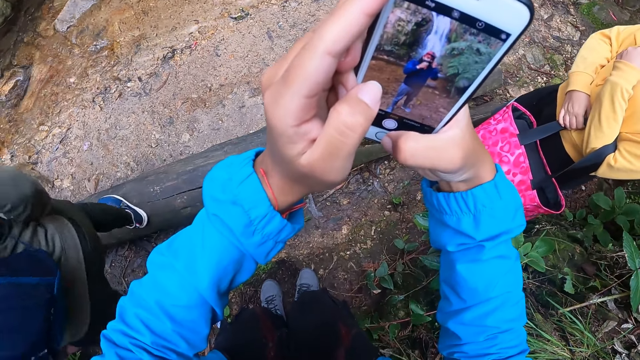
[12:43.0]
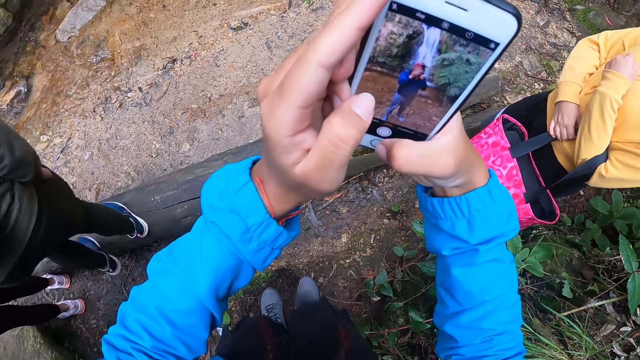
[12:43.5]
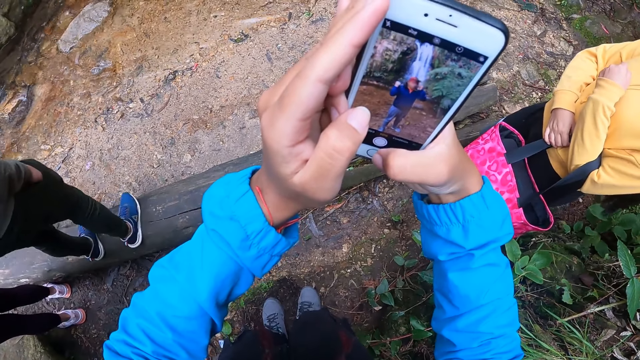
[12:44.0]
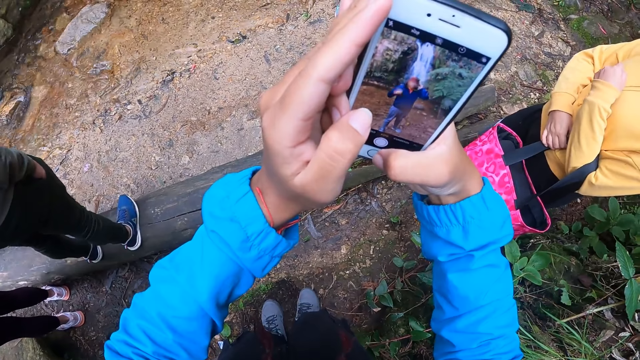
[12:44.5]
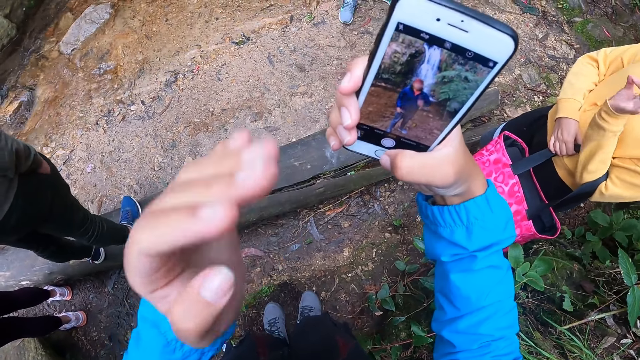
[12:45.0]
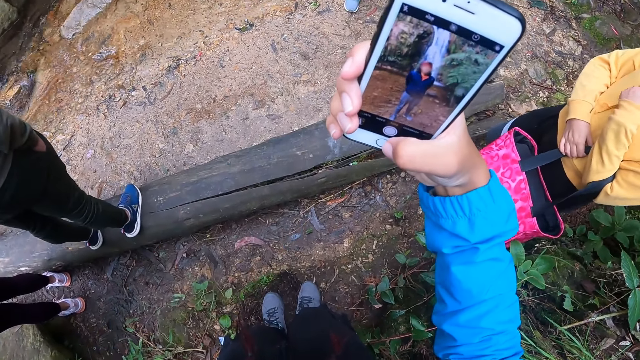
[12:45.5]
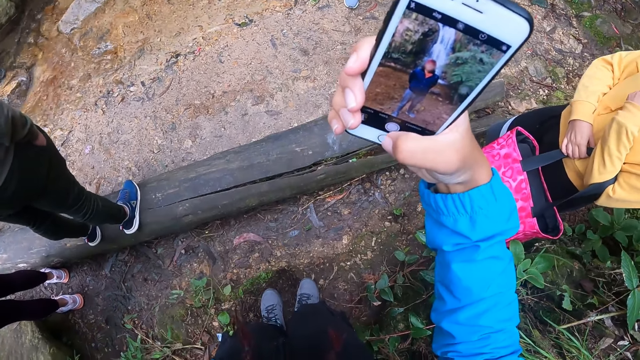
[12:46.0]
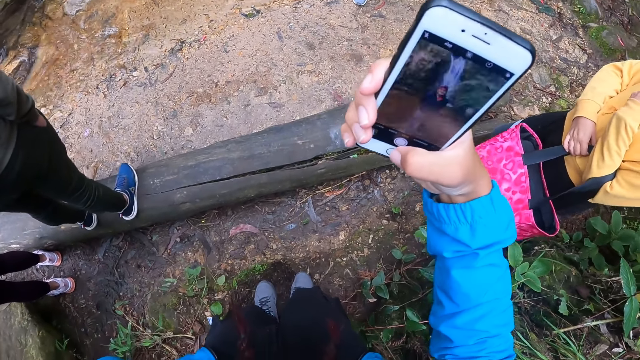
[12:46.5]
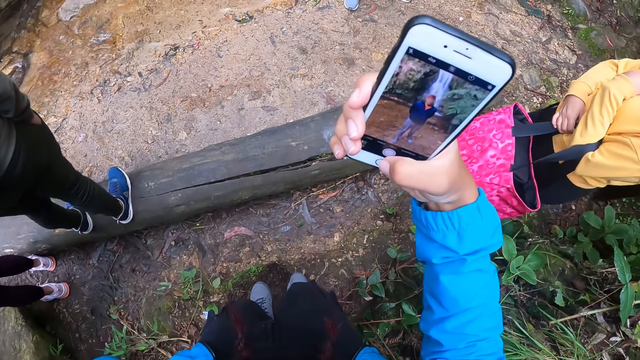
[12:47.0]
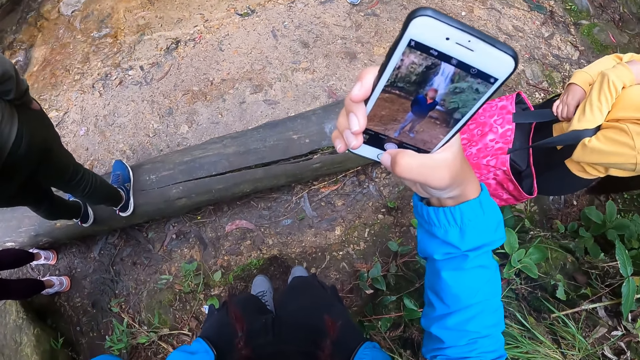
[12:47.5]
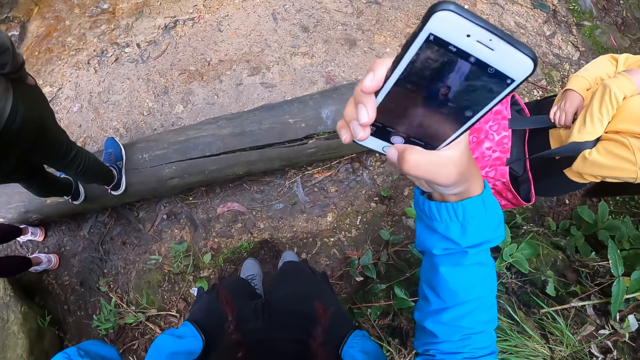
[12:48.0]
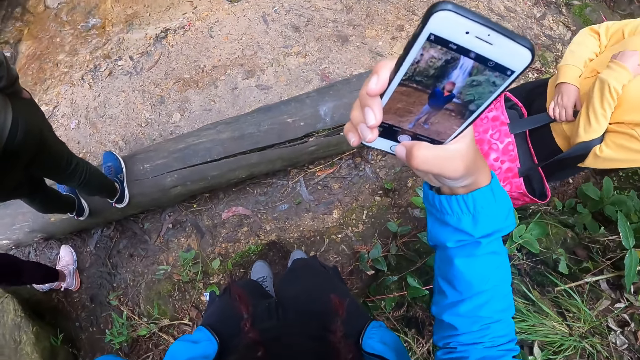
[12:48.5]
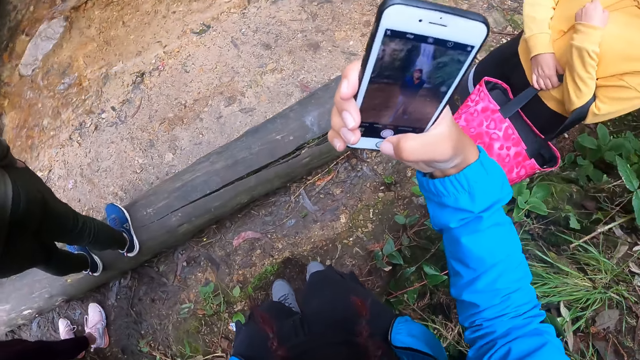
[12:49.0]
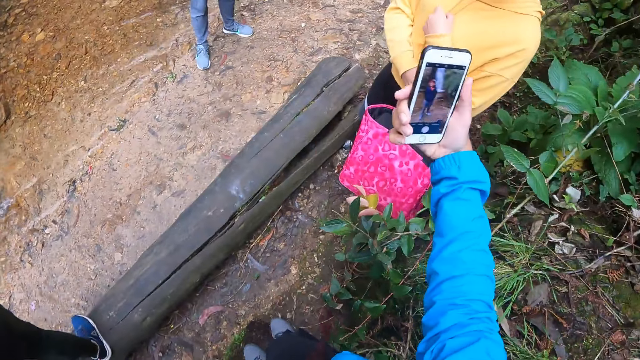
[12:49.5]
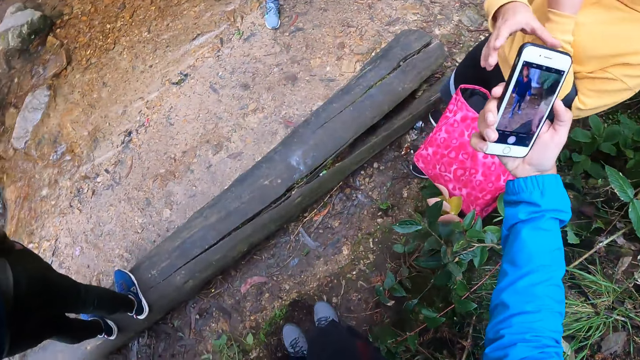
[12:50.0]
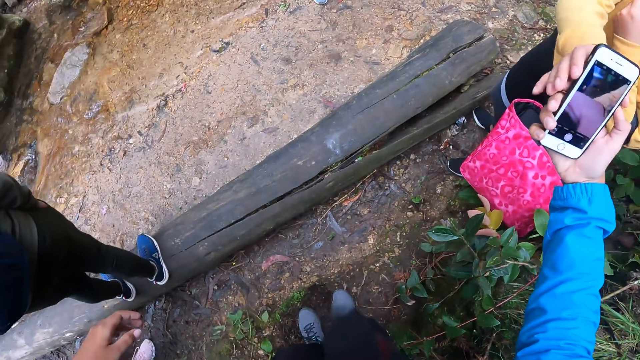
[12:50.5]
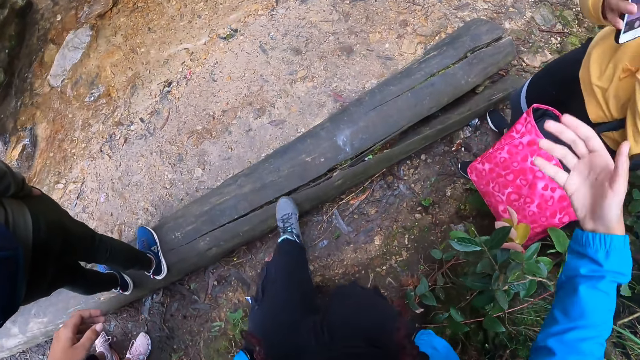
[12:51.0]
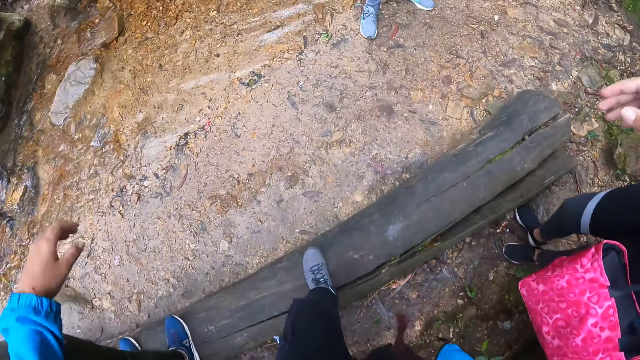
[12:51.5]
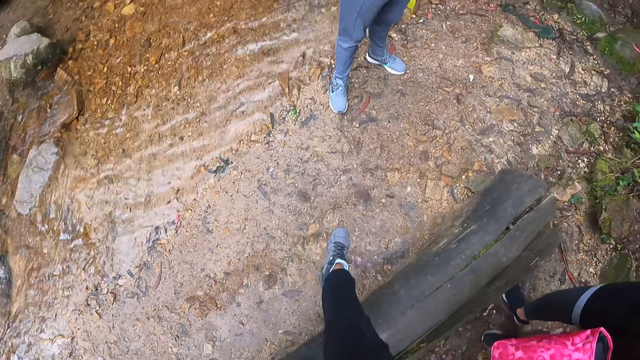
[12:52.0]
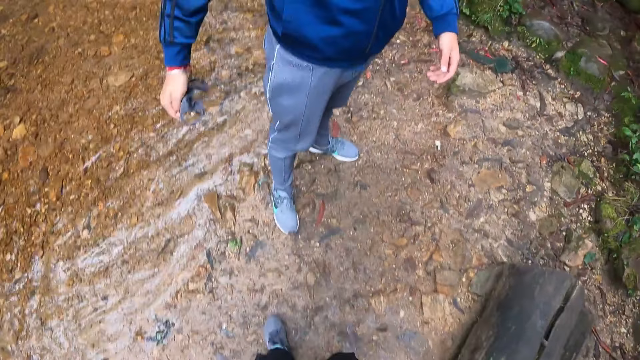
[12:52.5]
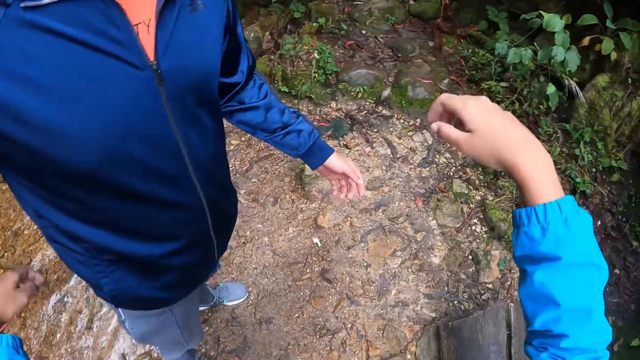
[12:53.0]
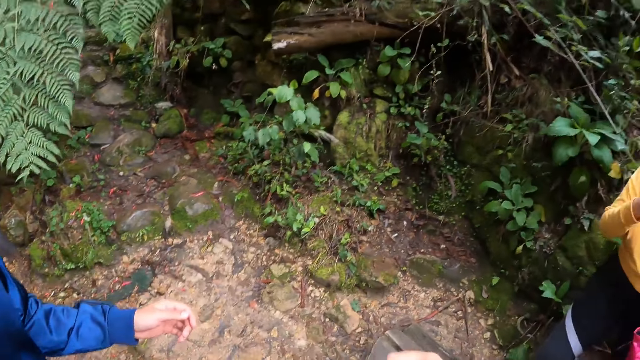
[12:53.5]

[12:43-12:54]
The camera wearer takes a photo of a man. The man poses for the photo. The camera wearer takes pictures of the man with the phone in her right hand. She passes the phone to a woman with her right hand. She walks around.

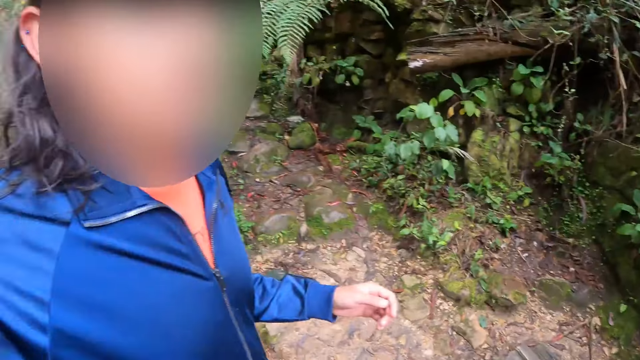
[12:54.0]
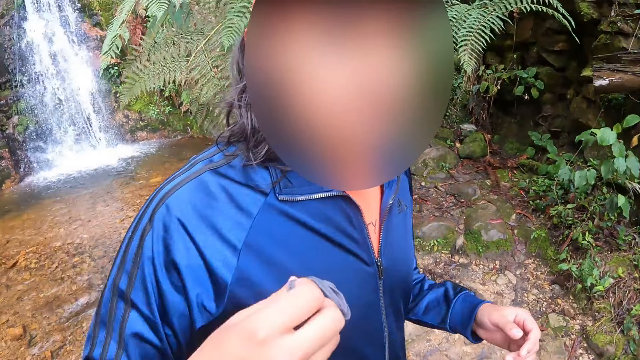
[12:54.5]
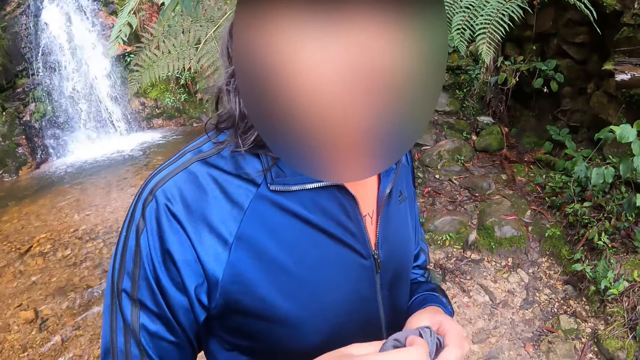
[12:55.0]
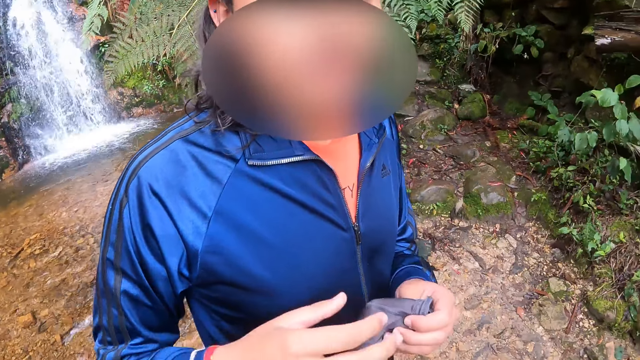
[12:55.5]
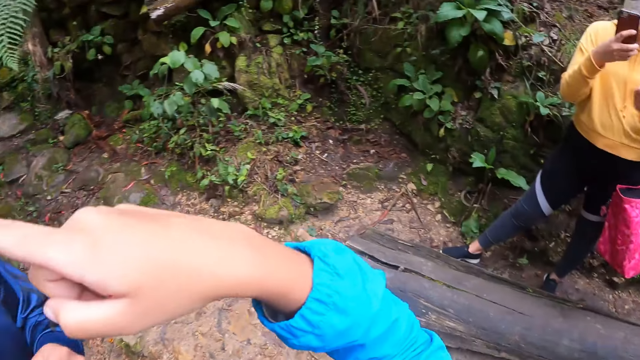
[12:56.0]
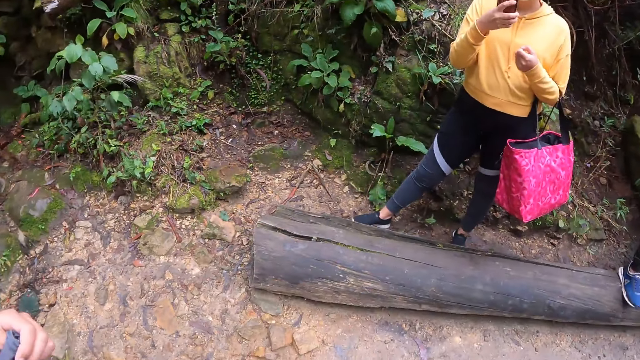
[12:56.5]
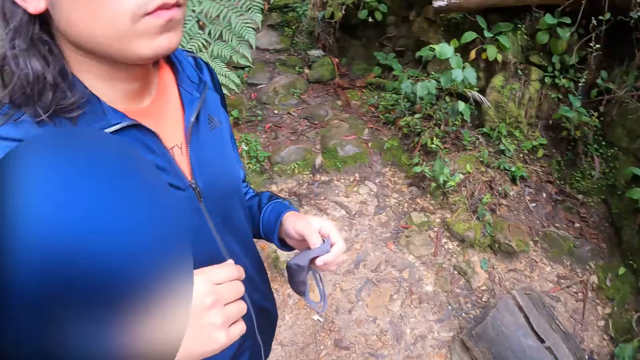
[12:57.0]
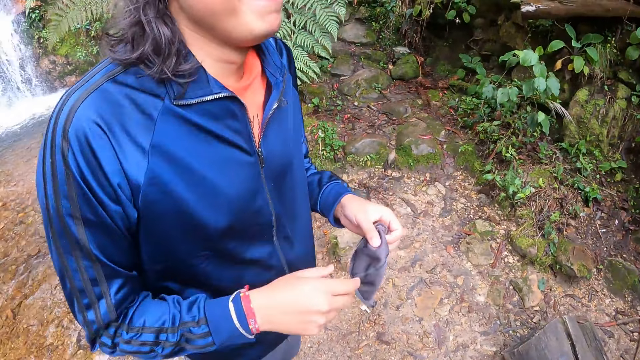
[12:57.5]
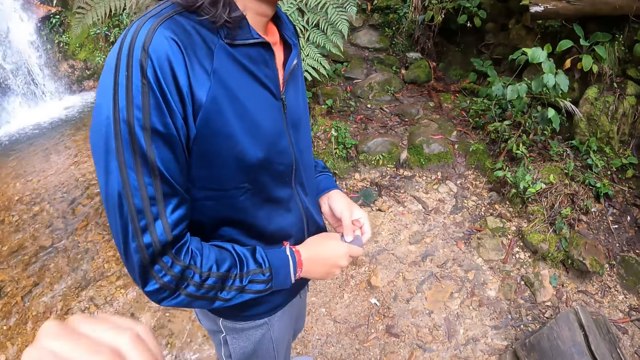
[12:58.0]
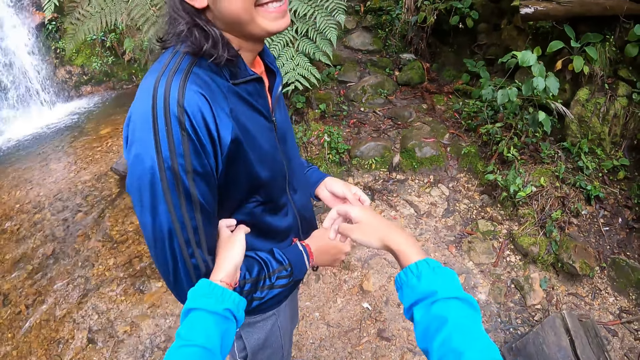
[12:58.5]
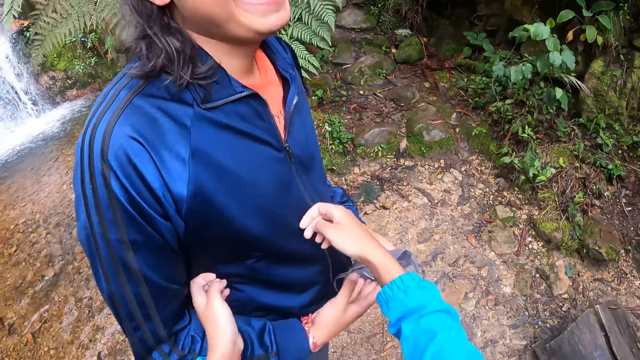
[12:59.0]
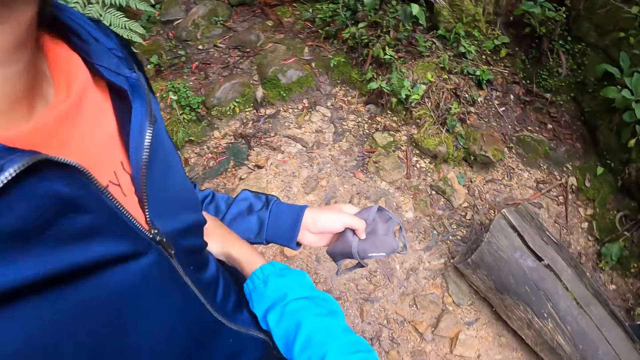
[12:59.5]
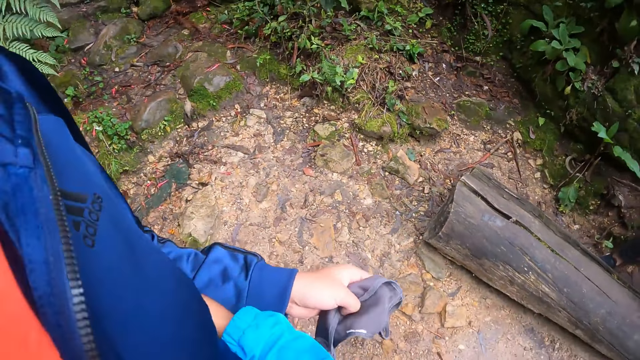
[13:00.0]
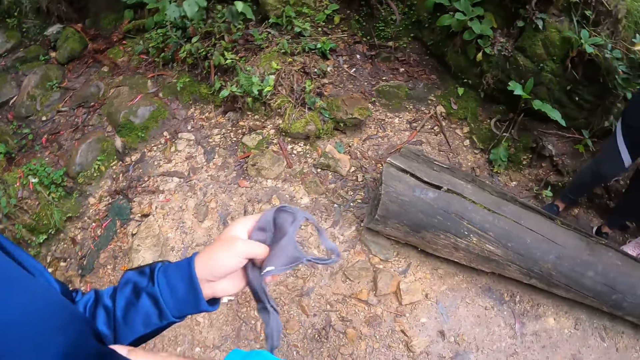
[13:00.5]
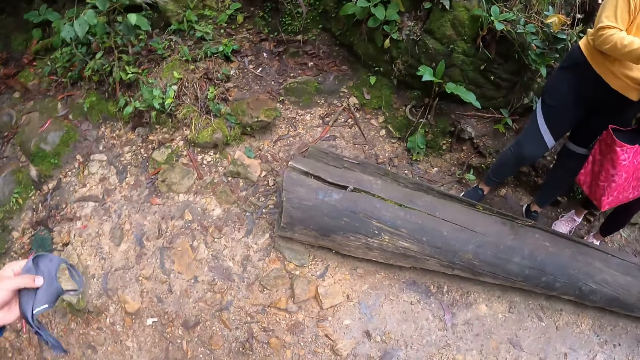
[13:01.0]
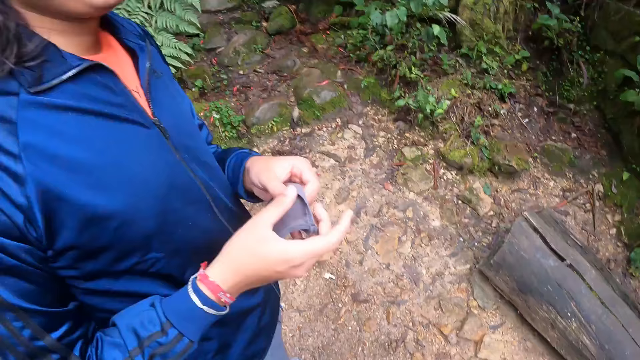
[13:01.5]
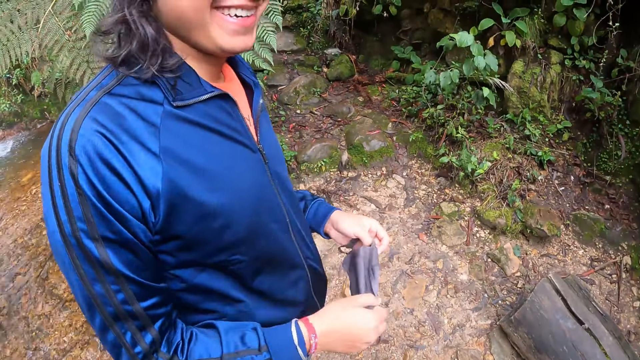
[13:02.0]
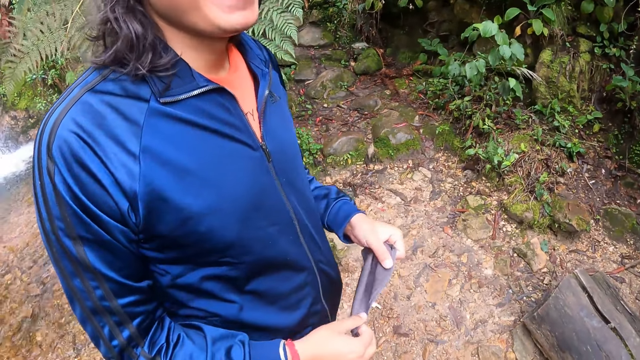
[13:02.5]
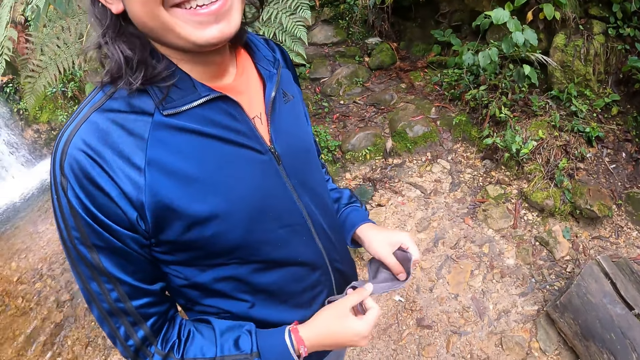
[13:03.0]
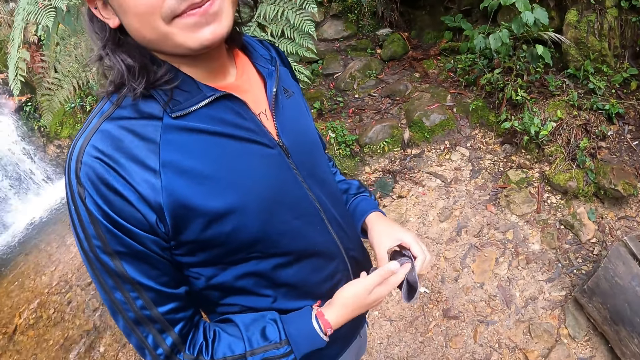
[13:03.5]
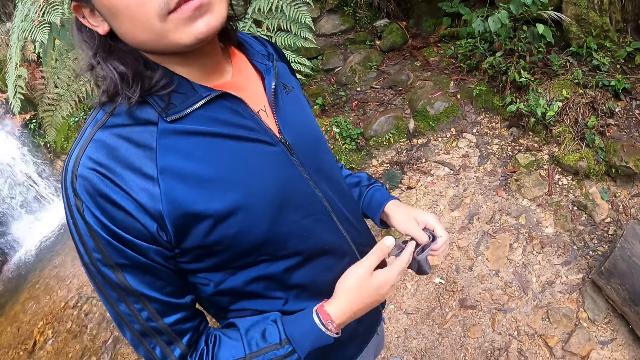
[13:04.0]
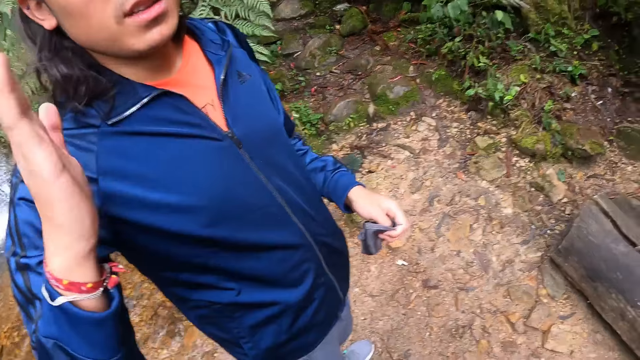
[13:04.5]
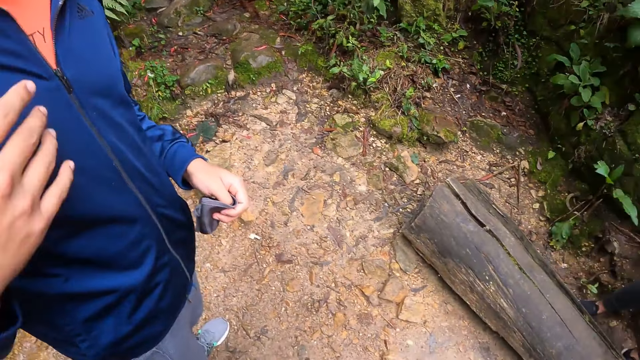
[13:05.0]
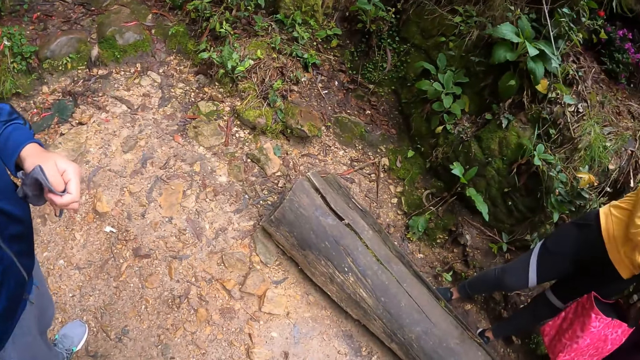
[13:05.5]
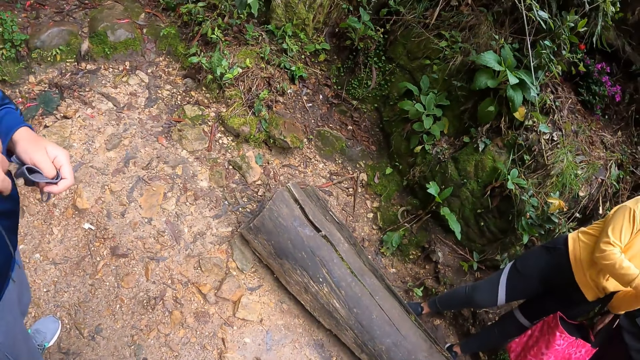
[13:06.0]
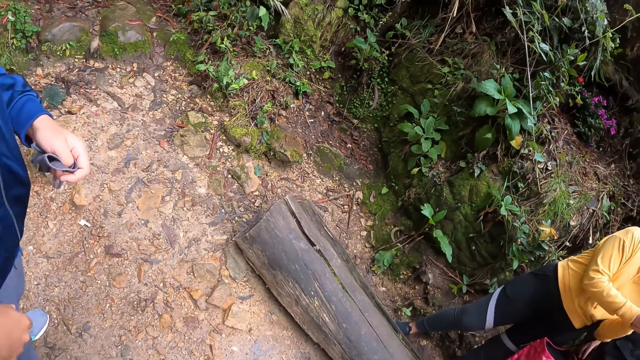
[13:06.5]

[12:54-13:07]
A man poses for a photo with the camera wearer. He passes a nose mask or facemask from his right to left hand and holds the facemask. The camera wearer gestures. She hugs the man with her hands. The man laughs. He fiddles with the nose mask in his right hand. He gestures.
